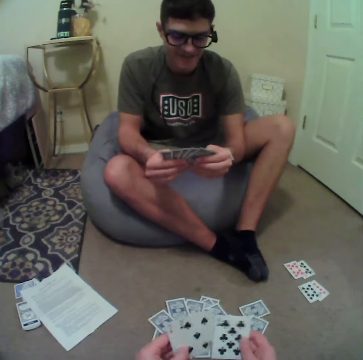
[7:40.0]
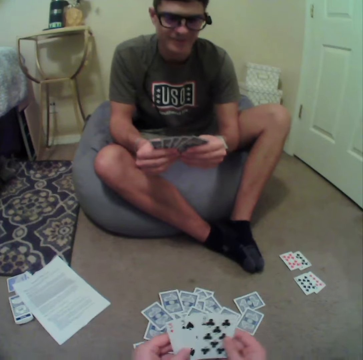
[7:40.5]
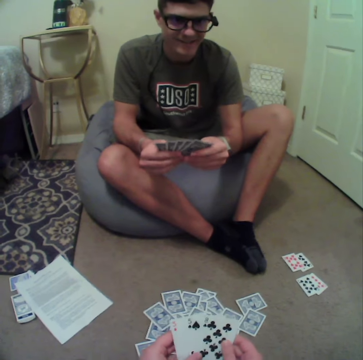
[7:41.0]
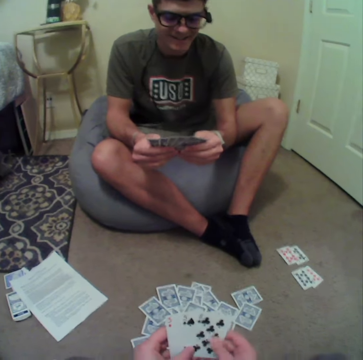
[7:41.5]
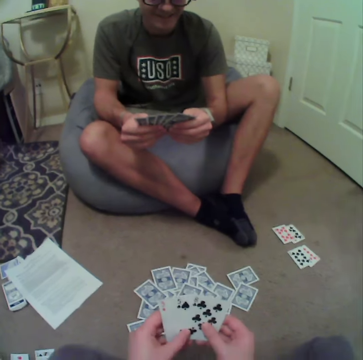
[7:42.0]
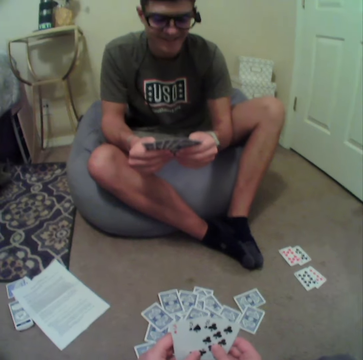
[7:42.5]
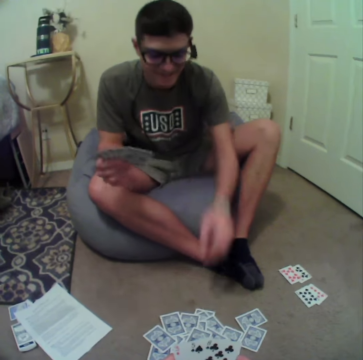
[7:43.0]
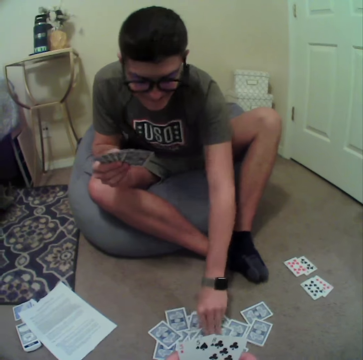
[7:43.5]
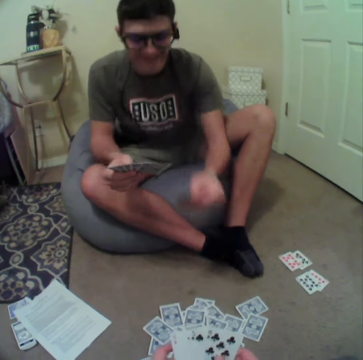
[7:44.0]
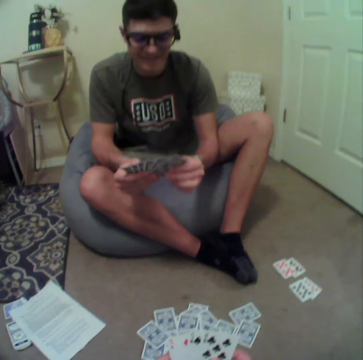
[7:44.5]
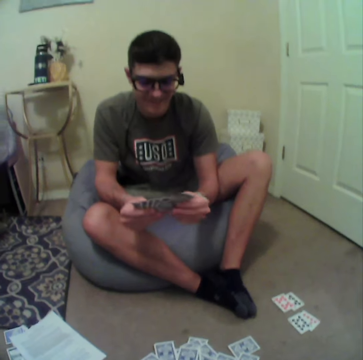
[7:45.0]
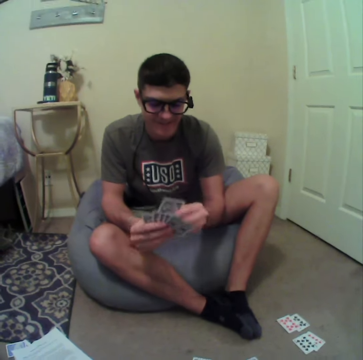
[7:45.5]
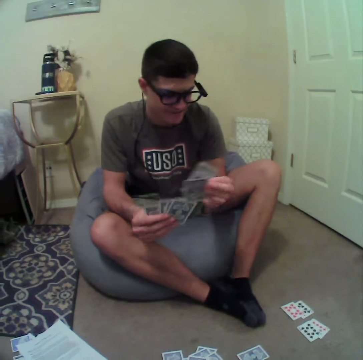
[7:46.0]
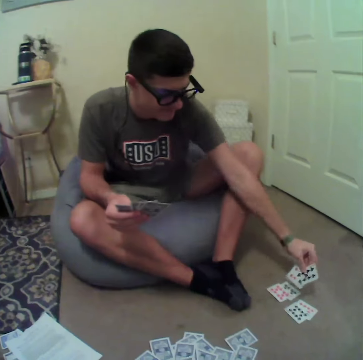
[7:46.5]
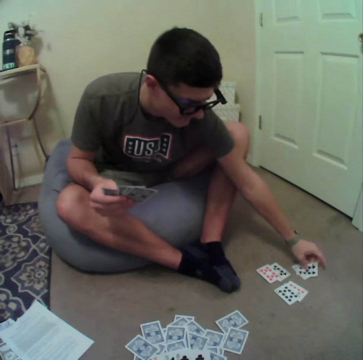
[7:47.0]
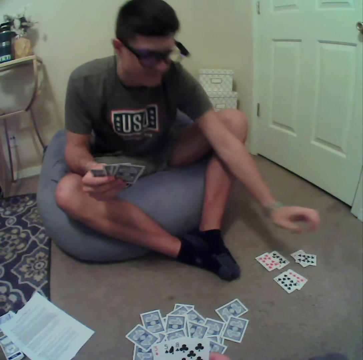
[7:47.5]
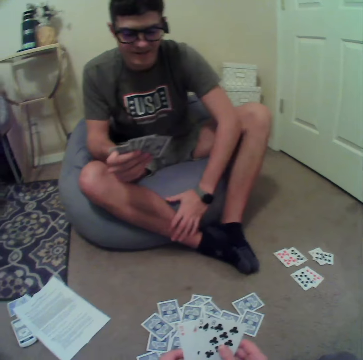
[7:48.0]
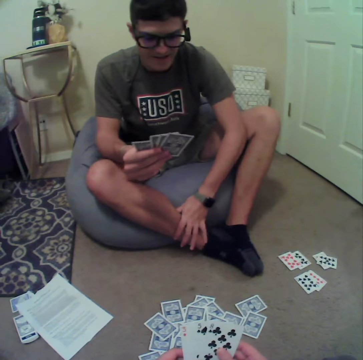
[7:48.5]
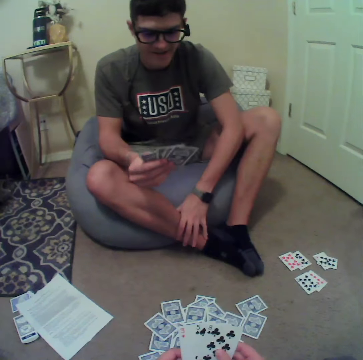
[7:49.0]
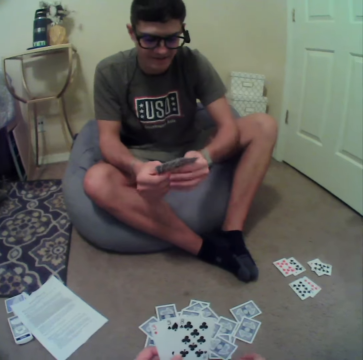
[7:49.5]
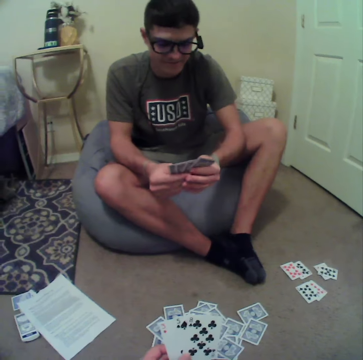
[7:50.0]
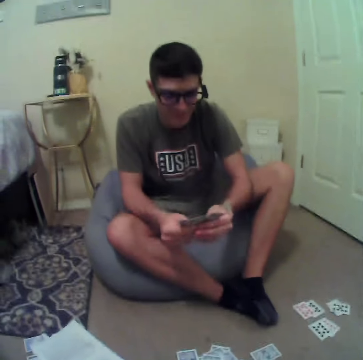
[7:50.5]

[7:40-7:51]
The camera wearer plays cards and aligns the cards at the hands. A man plays cards. The man picks the cards from the floor. The camera wearer drops the cards on the floor.

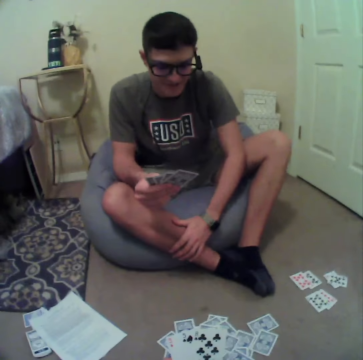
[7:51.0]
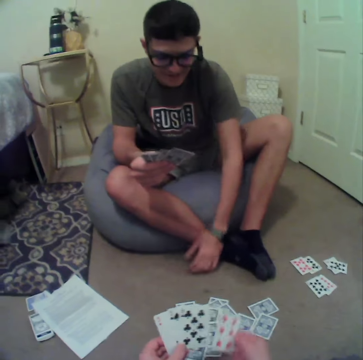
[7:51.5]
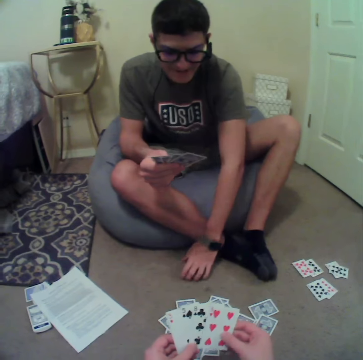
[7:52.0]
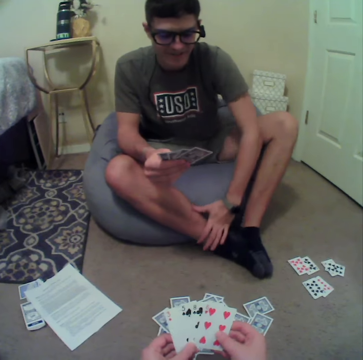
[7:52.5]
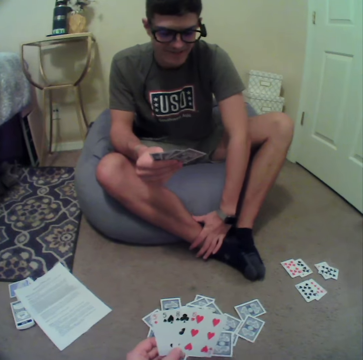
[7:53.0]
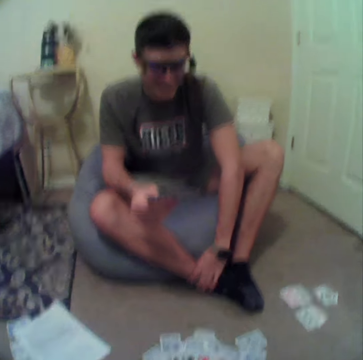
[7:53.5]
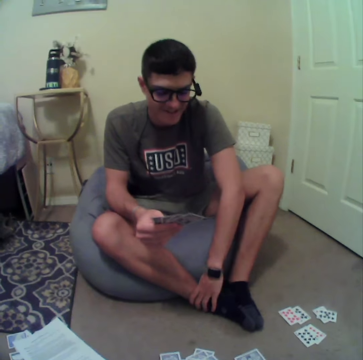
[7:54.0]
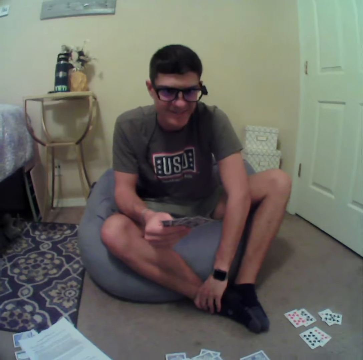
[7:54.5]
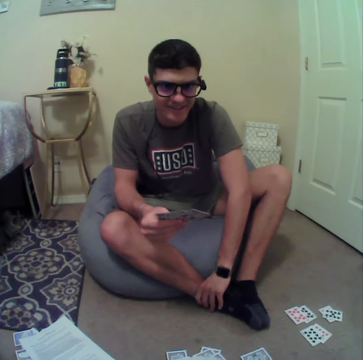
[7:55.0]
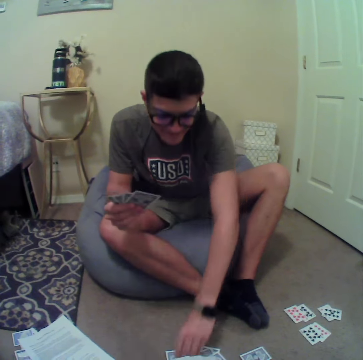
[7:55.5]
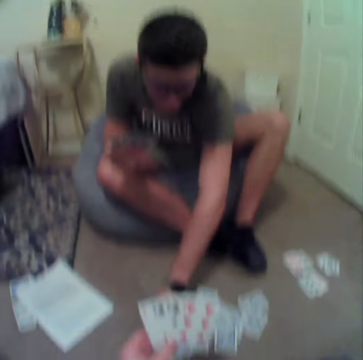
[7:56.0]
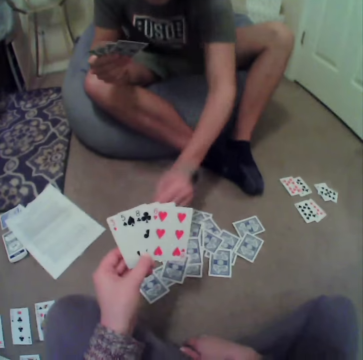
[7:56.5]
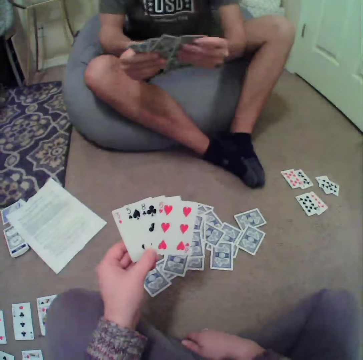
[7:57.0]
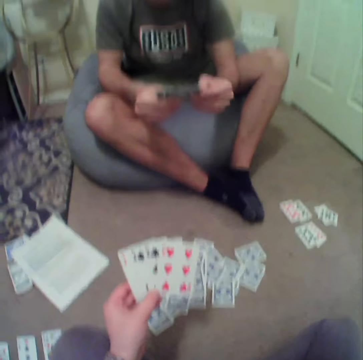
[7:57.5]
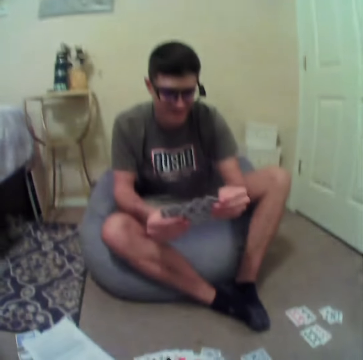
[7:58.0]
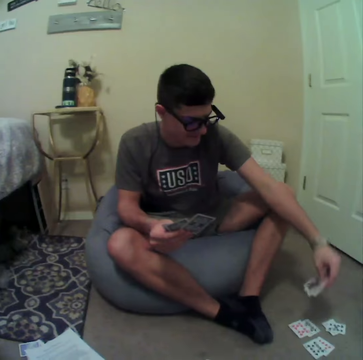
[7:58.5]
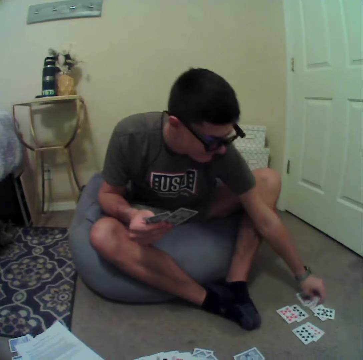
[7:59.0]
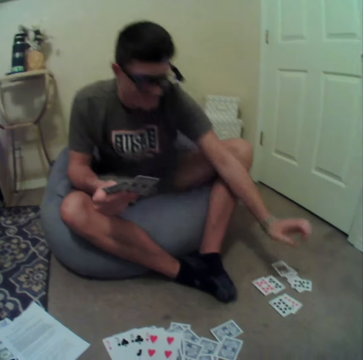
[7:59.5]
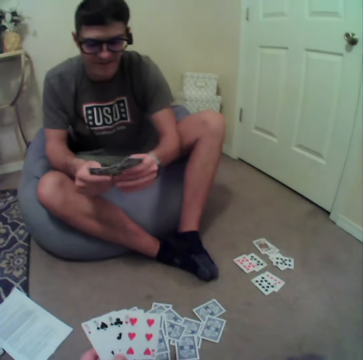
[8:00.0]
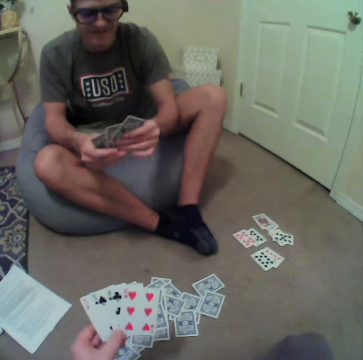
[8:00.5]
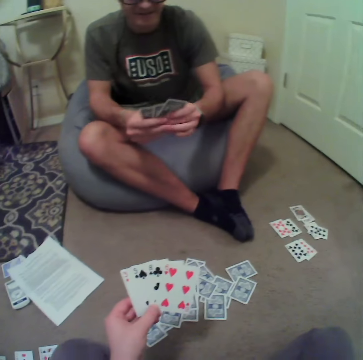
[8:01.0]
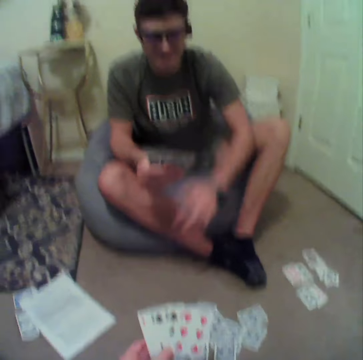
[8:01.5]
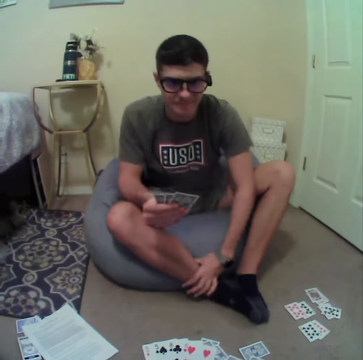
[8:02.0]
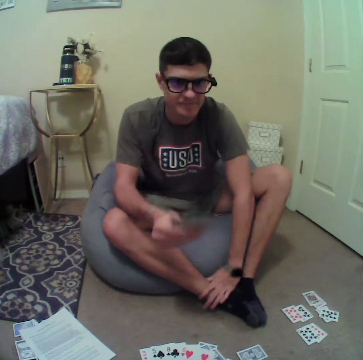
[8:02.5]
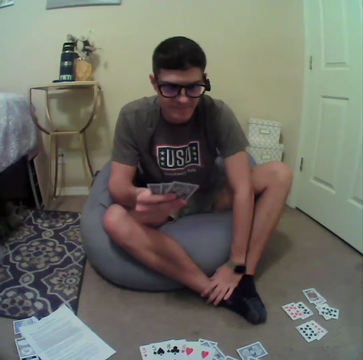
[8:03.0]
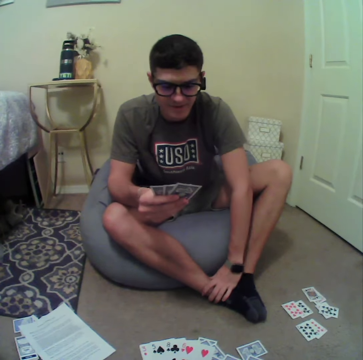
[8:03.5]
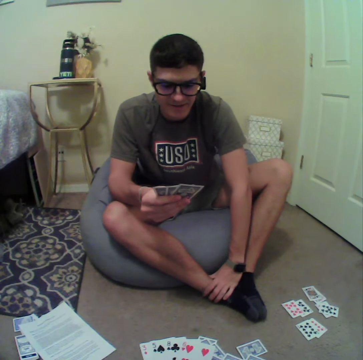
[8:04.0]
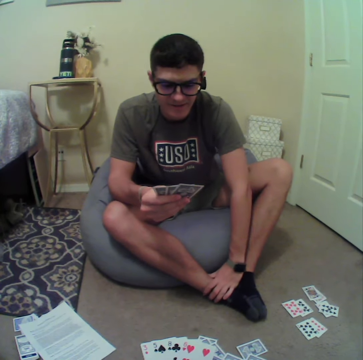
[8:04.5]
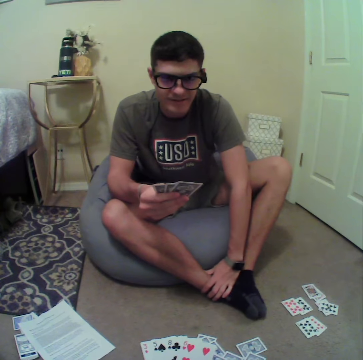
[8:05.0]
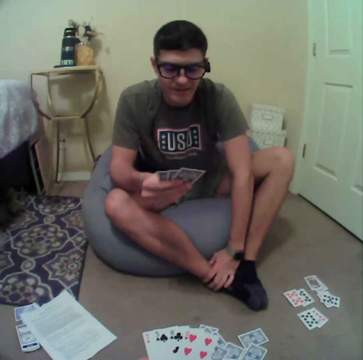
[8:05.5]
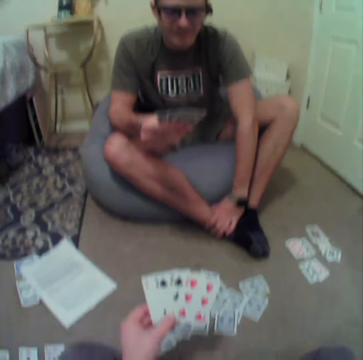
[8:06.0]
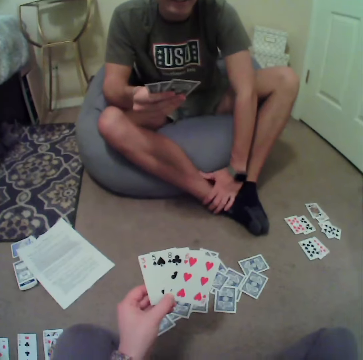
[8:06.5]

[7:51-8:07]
The camera wearer aligns the cards at hand and plays cards. A man plays cards. The man picks the card from the floor, drops the card on the floor, and aligns the cards at hand.

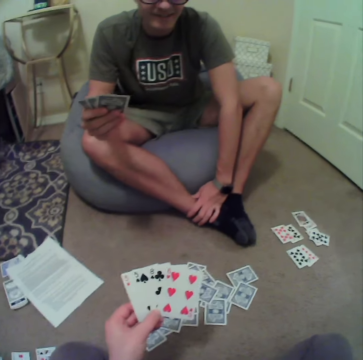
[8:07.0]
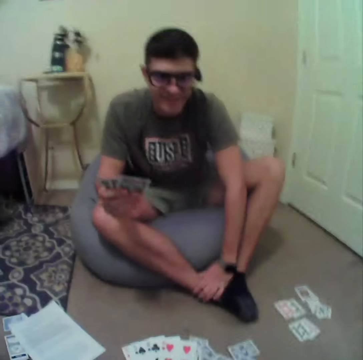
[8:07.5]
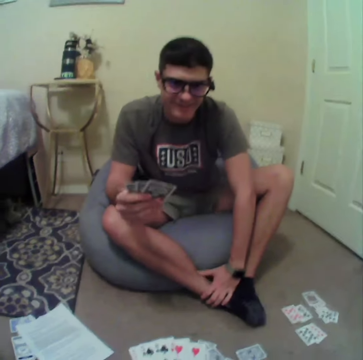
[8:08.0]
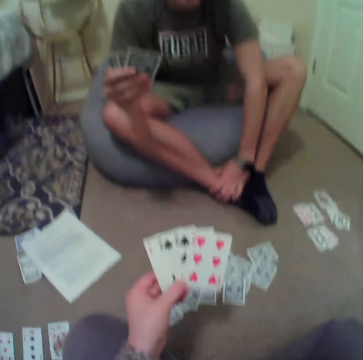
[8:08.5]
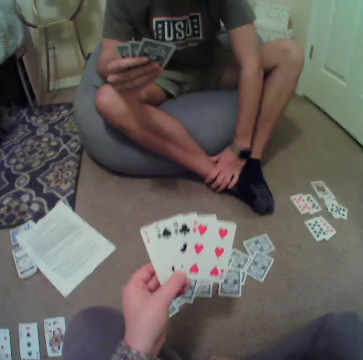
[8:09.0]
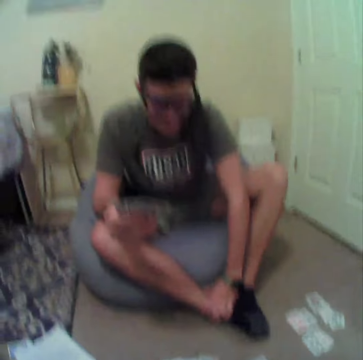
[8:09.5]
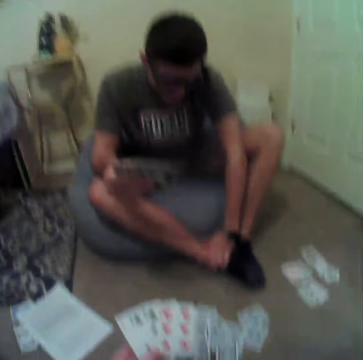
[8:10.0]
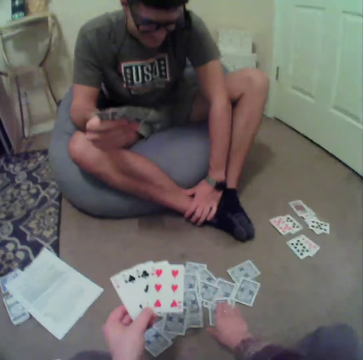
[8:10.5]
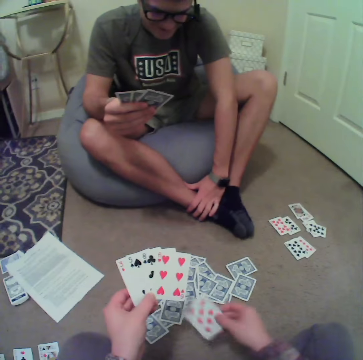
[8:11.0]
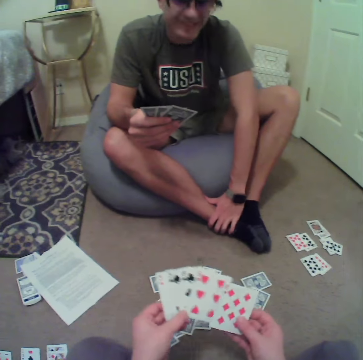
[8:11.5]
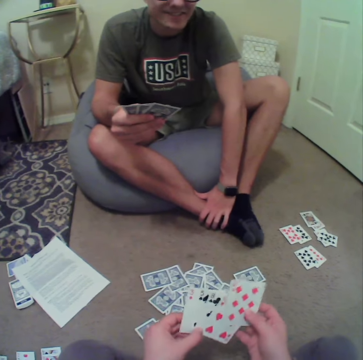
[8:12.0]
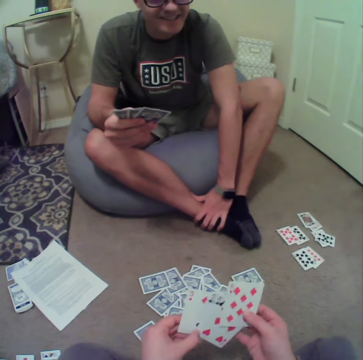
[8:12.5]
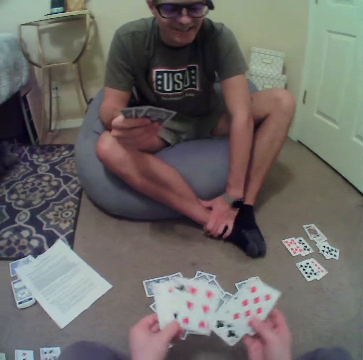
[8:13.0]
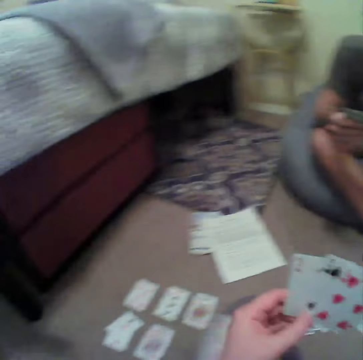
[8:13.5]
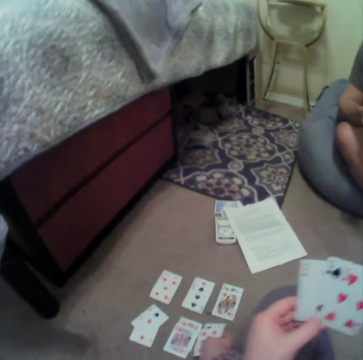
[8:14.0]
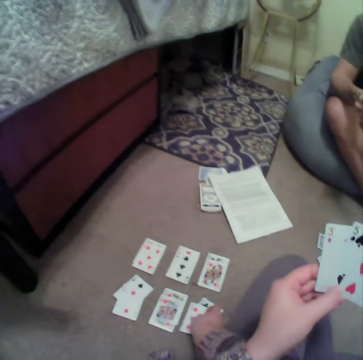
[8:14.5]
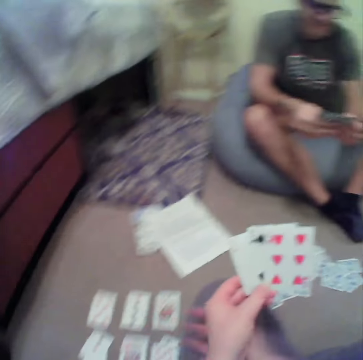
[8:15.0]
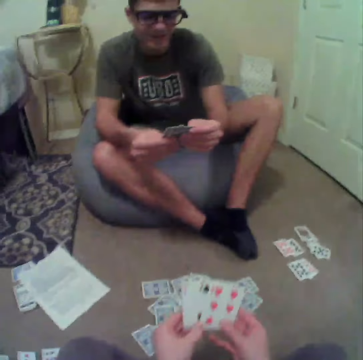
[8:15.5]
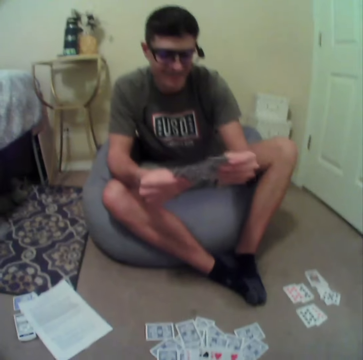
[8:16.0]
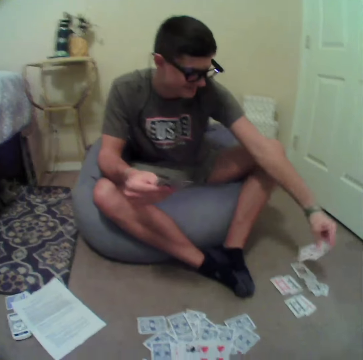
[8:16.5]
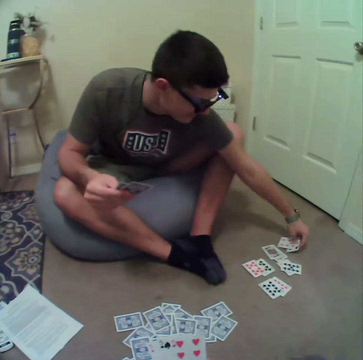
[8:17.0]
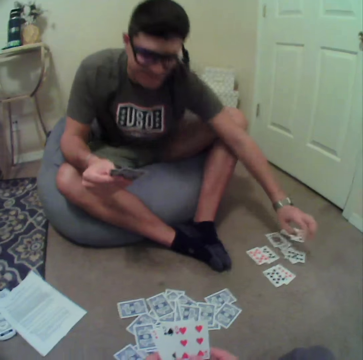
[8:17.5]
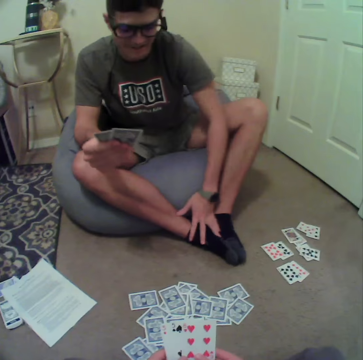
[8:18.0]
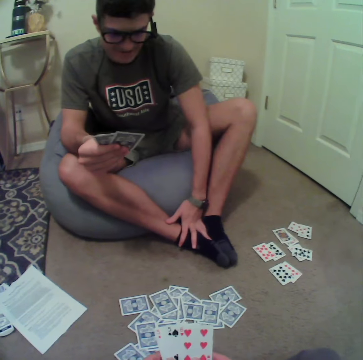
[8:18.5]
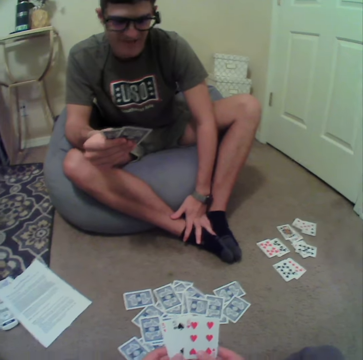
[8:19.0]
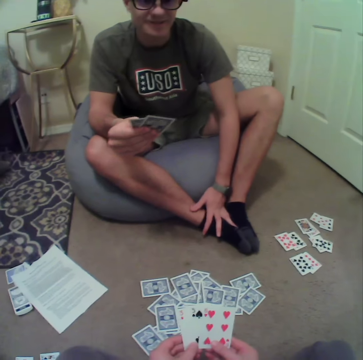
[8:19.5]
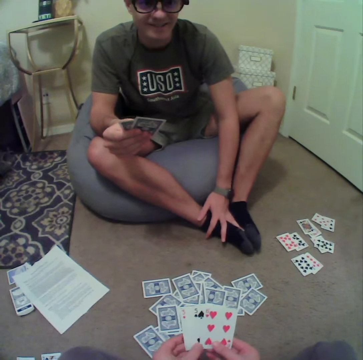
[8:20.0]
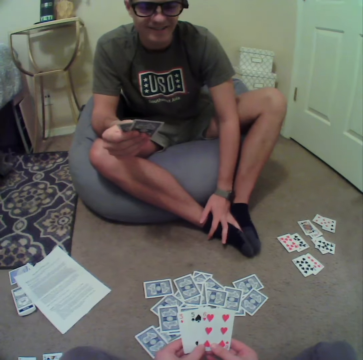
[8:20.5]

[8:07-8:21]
The camera wearer stares at the cards. They pick the cards from the floor and play cards. They drop the cards on the floor. A man plays cards. The man drops the cards on the floor.
